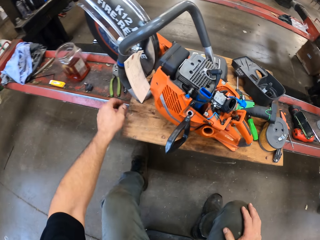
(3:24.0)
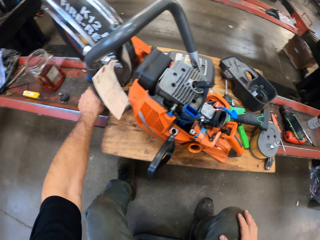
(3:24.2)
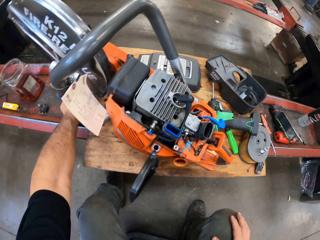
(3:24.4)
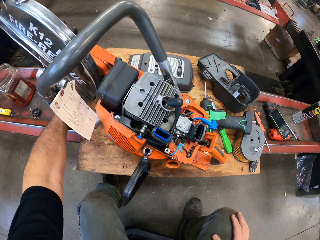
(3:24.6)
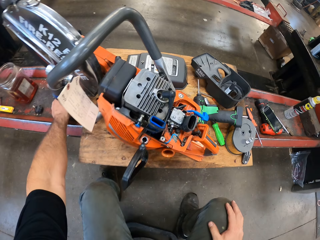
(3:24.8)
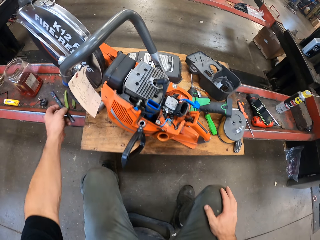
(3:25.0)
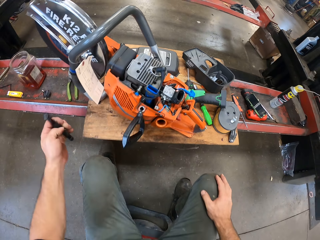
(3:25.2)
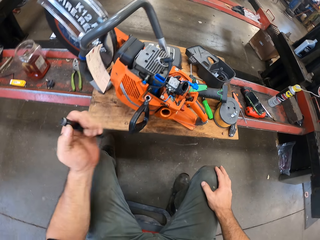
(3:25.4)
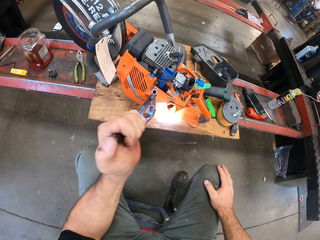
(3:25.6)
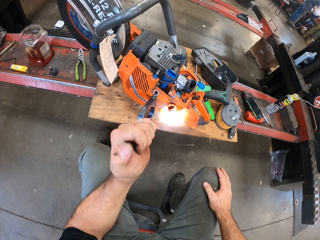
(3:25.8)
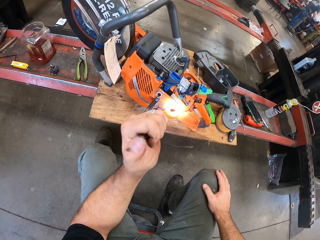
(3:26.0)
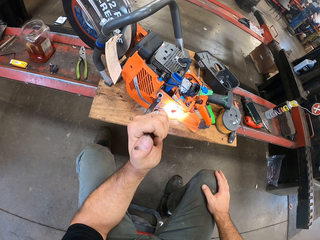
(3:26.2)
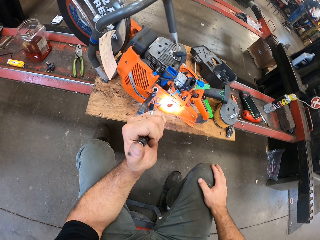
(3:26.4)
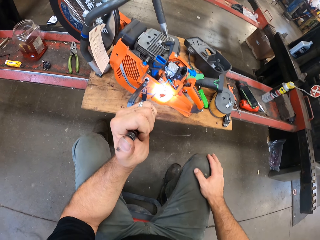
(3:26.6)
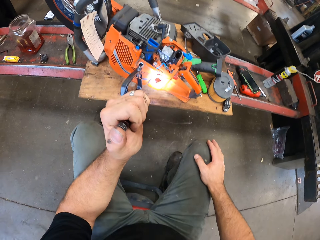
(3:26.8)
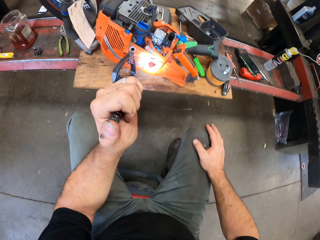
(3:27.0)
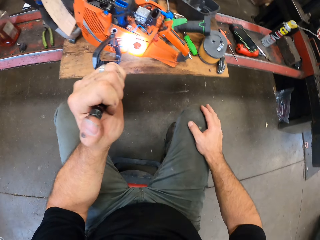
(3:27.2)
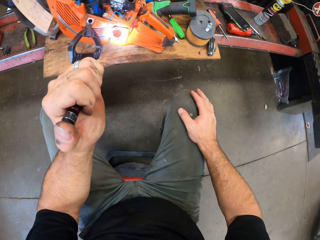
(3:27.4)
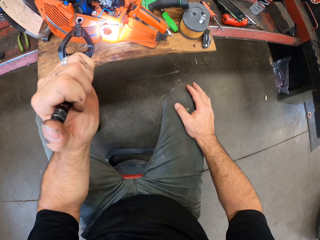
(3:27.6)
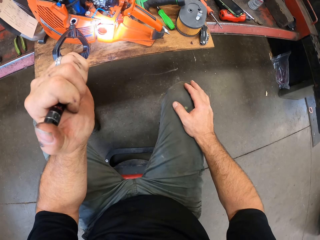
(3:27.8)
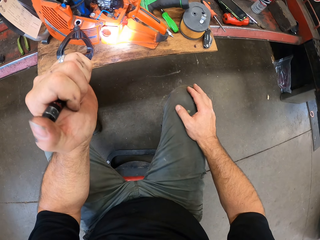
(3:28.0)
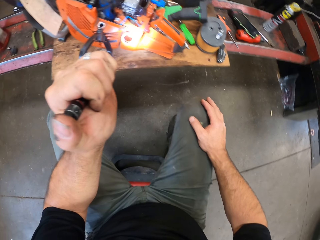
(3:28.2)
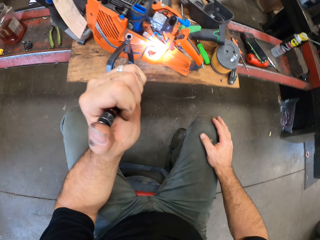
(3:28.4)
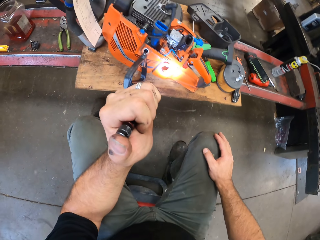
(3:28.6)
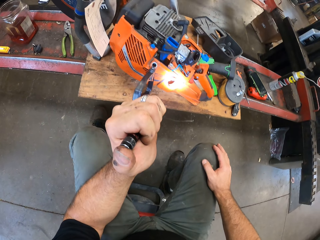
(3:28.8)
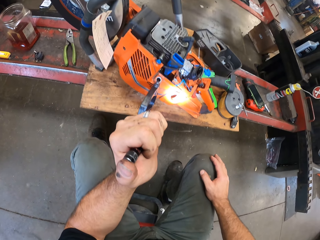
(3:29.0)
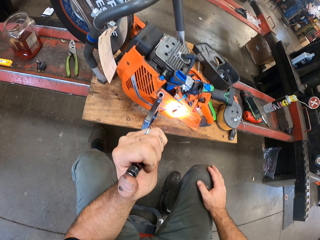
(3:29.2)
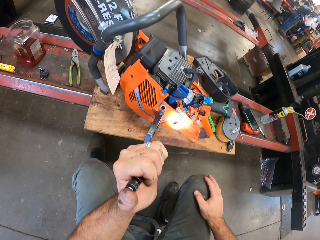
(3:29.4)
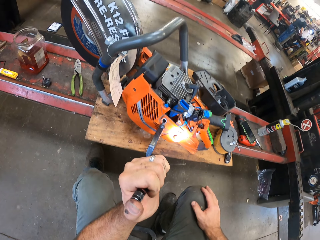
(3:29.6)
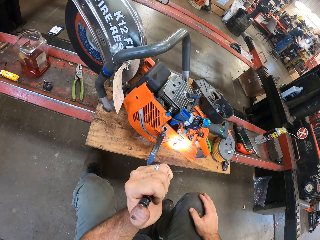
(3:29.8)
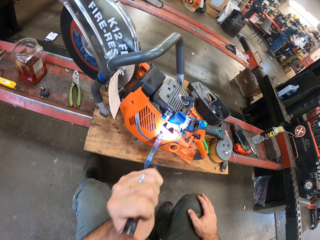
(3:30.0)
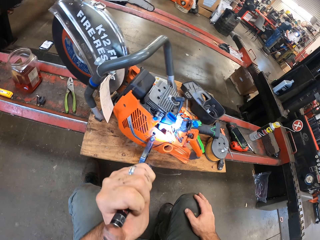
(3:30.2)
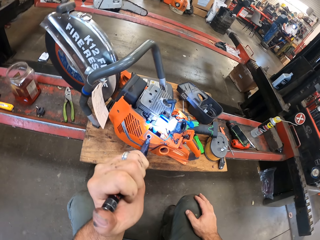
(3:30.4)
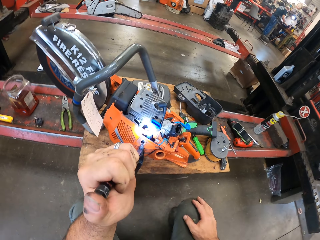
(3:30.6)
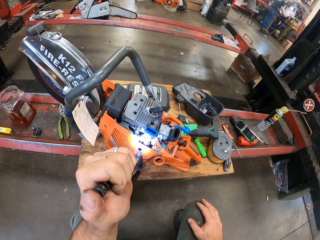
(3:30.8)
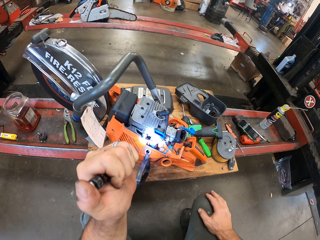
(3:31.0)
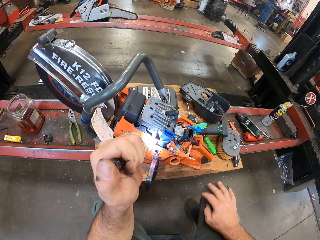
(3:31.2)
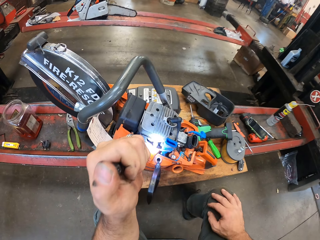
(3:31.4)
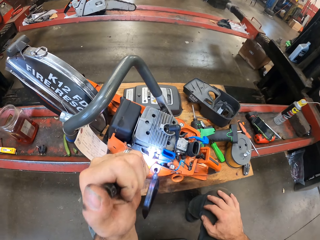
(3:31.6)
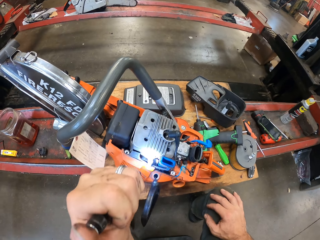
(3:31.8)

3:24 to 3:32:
The camera wearer picks up the flashlight with his left hand. He turns on the flashlight with his left hand. He spots the hand saw.

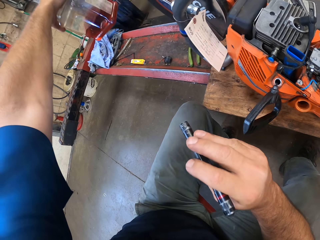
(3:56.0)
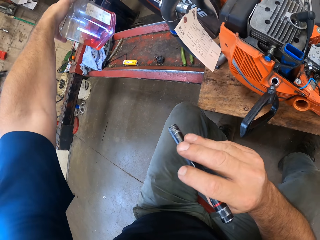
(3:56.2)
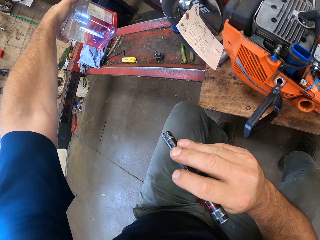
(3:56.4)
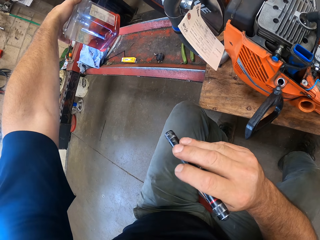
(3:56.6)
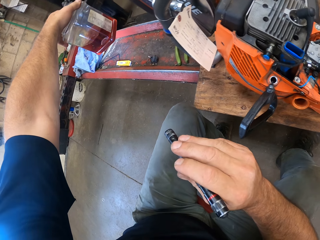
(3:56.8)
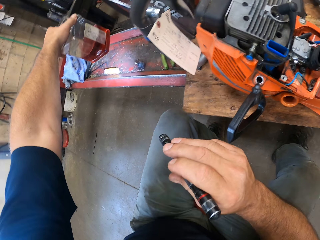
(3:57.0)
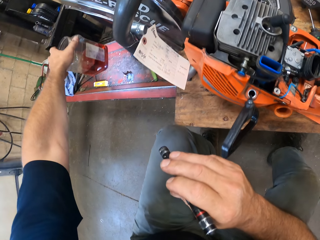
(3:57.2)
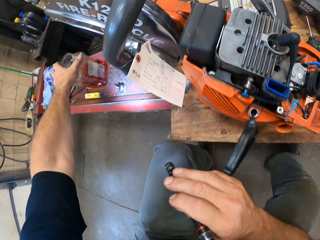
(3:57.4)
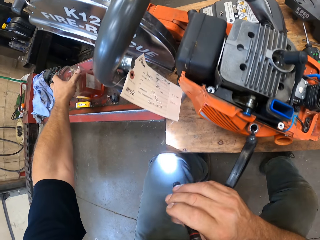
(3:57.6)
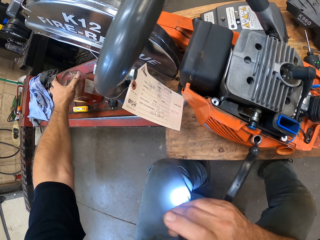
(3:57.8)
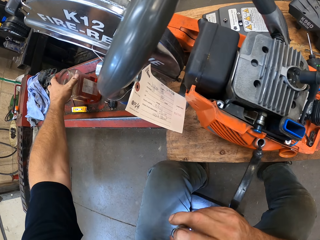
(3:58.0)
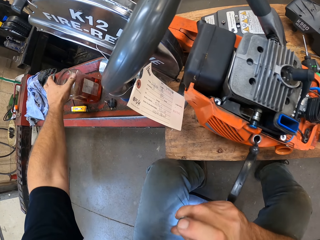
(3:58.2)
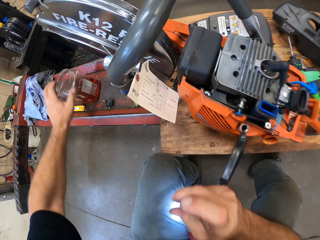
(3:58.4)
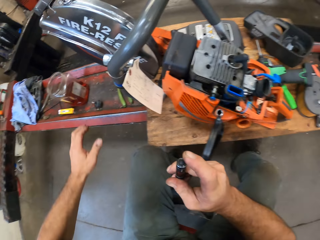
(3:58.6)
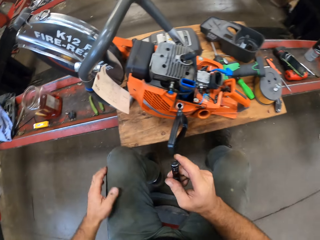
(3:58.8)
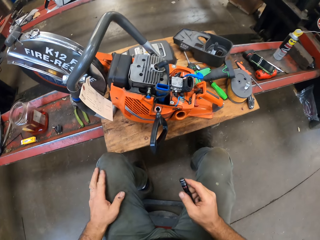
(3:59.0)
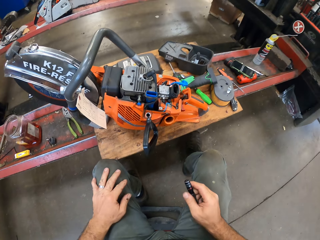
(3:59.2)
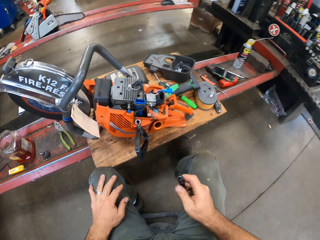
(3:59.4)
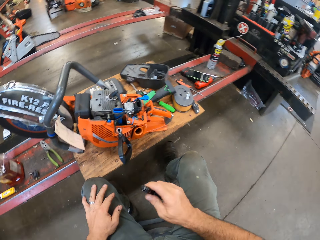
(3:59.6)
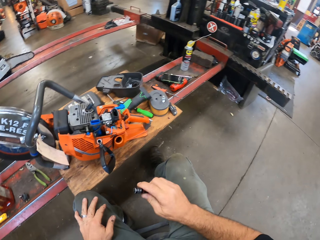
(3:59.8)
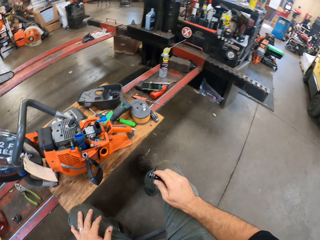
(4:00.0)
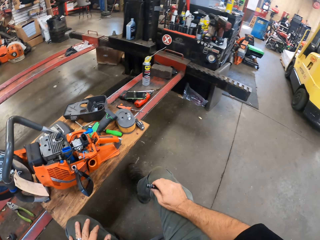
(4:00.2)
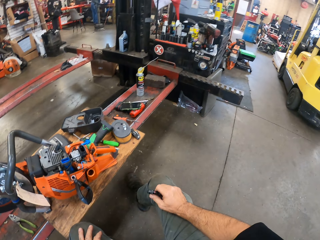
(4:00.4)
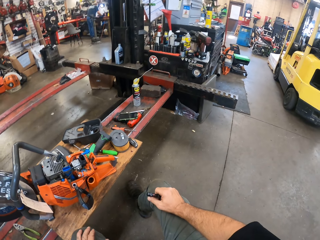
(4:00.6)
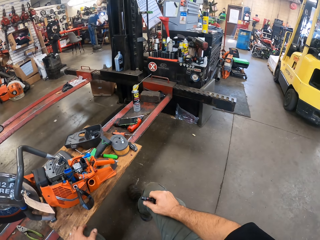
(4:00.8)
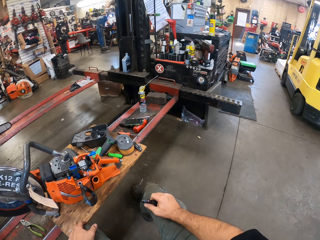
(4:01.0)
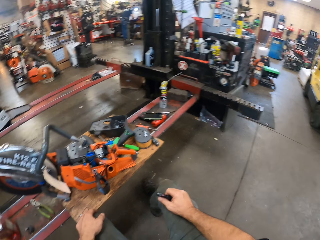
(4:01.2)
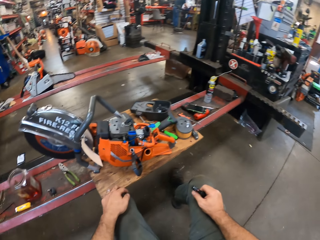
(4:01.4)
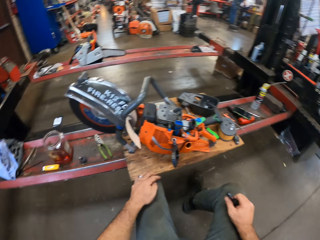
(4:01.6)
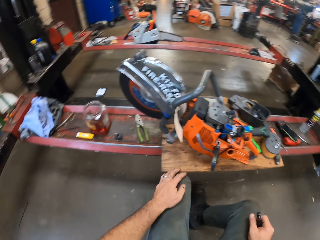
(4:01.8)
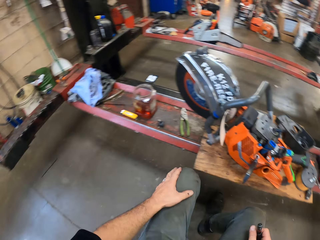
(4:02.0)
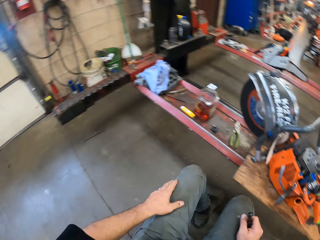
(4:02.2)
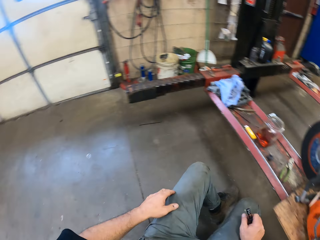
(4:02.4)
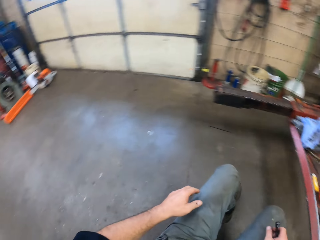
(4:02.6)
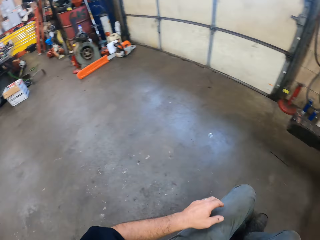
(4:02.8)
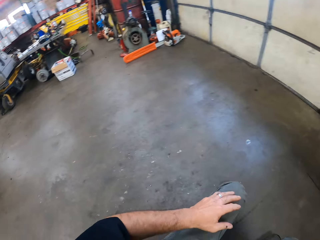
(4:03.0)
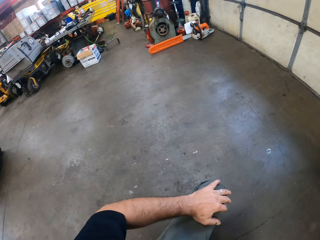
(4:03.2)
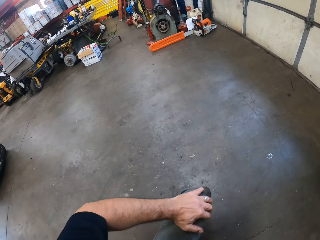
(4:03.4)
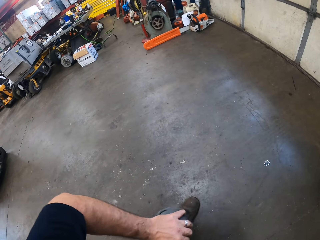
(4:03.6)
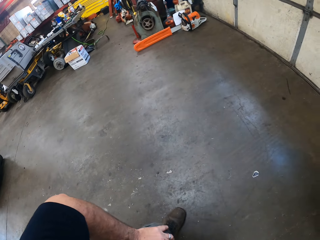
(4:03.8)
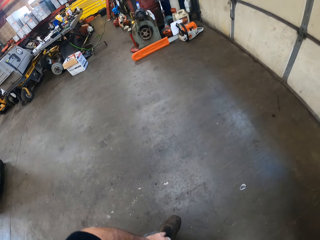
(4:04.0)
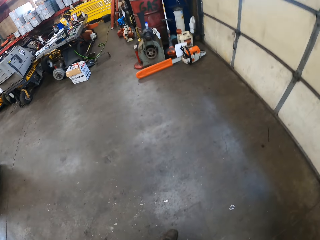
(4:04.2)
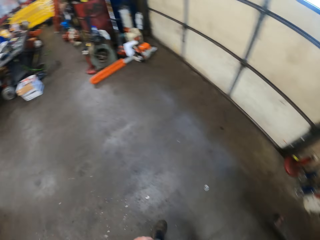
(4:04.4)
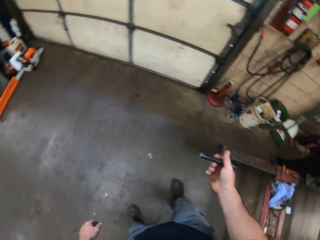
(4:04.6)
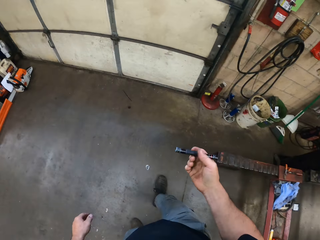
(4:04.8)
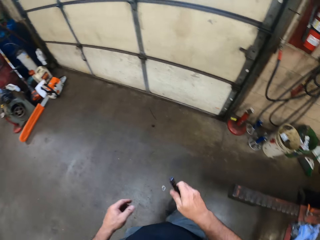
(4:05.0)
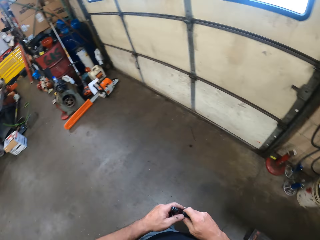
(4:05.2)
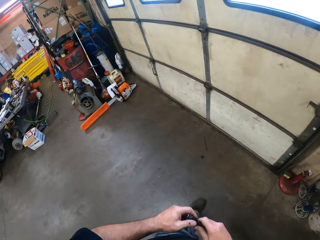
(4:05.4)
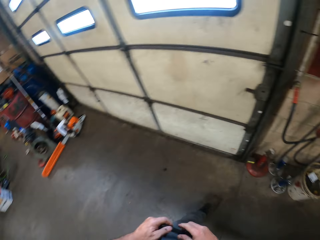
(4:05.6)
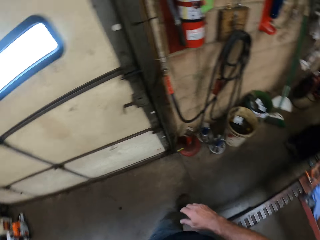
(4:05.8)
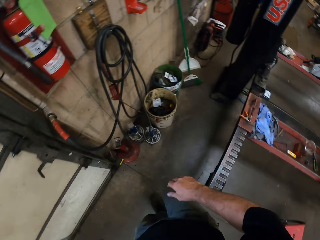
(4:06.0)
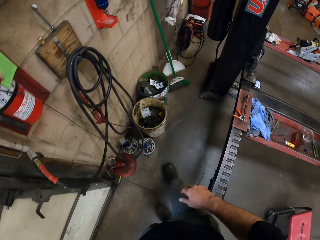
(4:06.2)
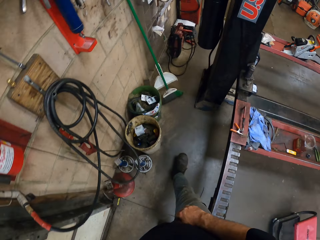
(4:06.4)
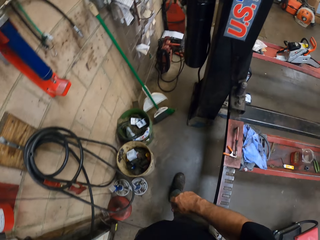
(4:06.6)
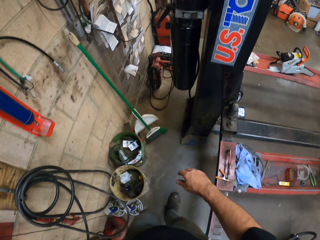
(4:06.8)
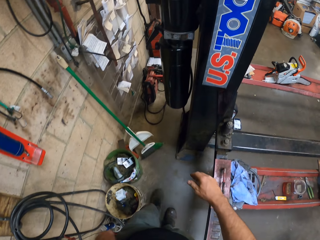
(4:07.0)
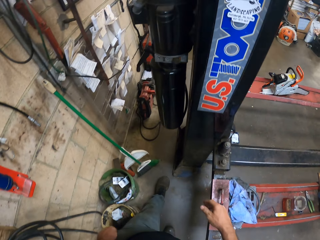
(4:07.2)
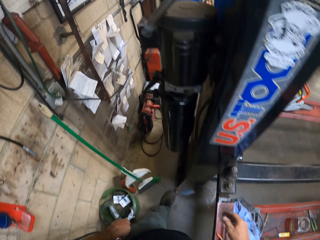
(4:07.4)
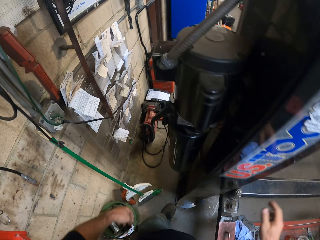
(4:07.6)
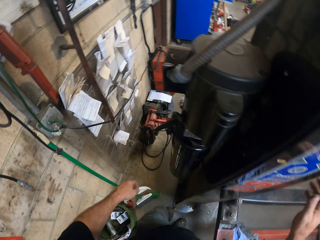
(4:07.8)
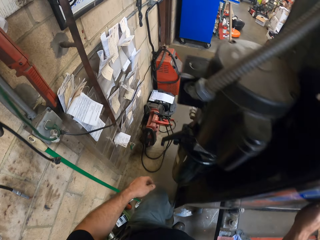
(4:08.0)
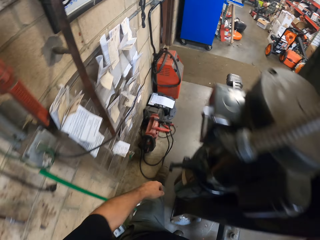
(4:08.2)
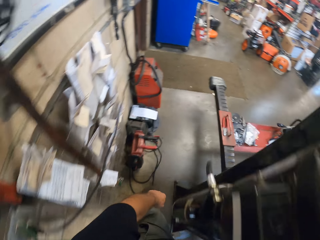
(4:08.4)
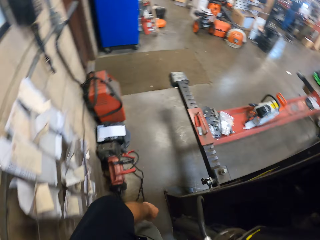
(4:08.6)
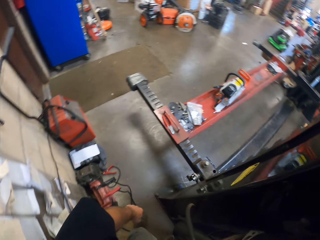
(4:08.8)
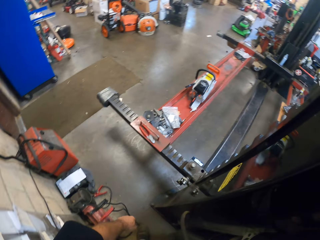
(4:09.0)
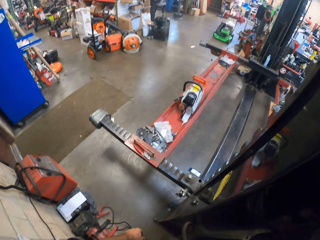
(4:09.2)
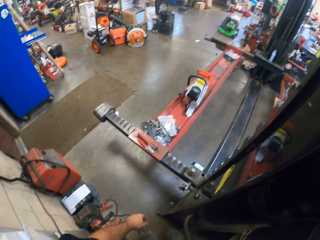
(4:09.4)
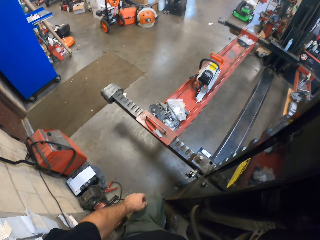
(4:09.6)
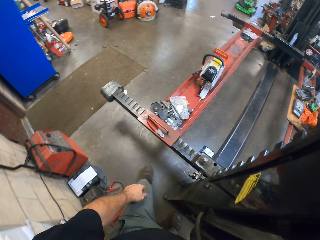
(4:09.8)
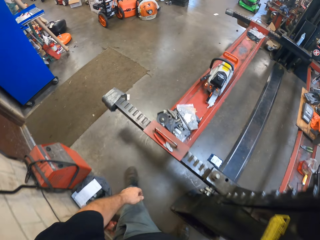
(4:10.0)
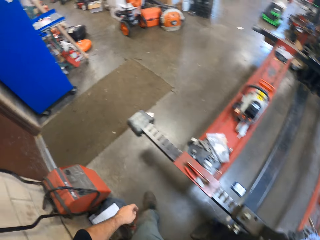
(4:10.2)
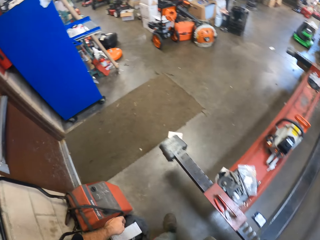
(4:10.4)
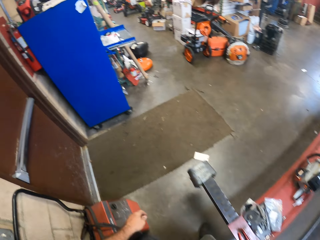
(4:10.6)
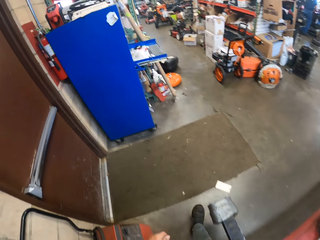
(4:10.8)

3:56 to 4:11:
The camera wearer drops the jar onto the lift's platform. He returns the fuel on the surface. He turns off the flashlight with his left hand. He holds his knees. He moves around in the garage. He stands from the stool. He holds the spot light in his hand. He transfers the flashlight to his left hand. He walks in the garage.
